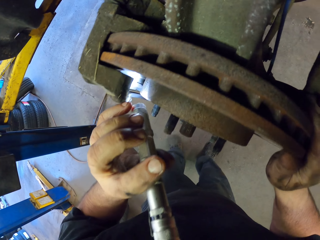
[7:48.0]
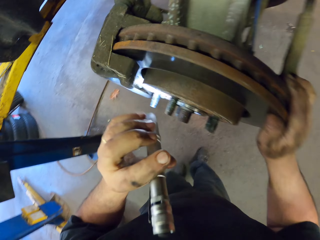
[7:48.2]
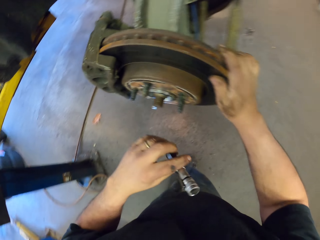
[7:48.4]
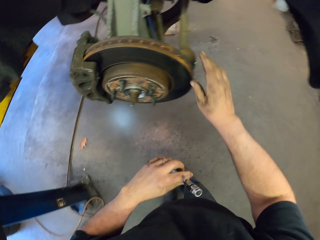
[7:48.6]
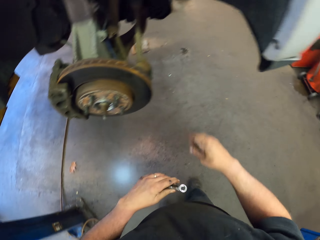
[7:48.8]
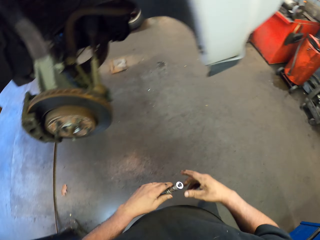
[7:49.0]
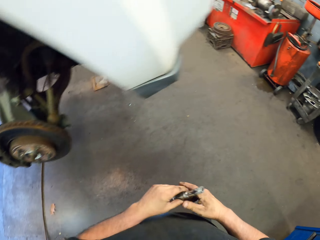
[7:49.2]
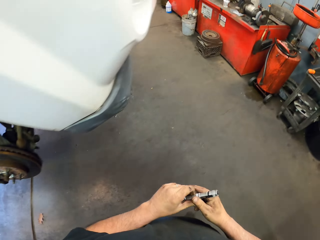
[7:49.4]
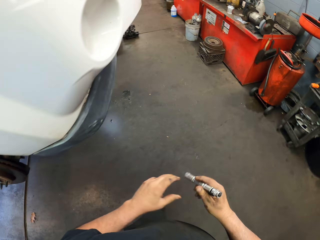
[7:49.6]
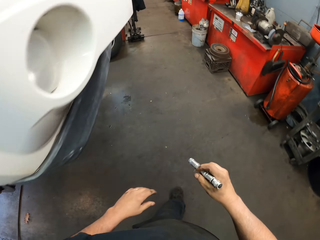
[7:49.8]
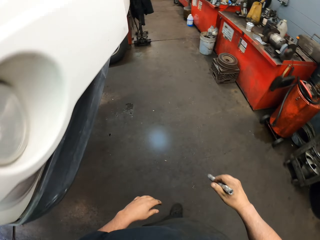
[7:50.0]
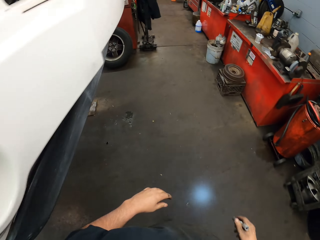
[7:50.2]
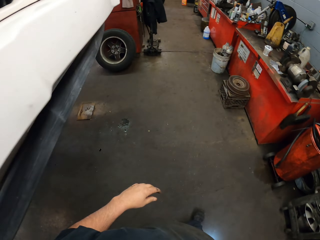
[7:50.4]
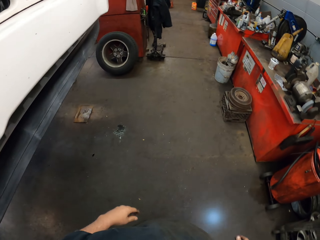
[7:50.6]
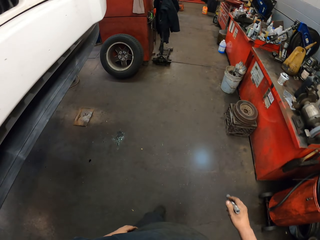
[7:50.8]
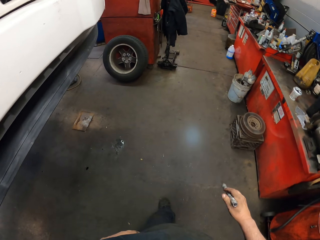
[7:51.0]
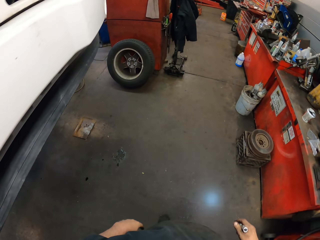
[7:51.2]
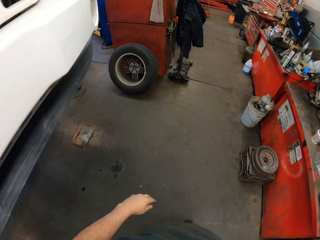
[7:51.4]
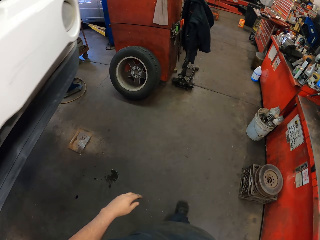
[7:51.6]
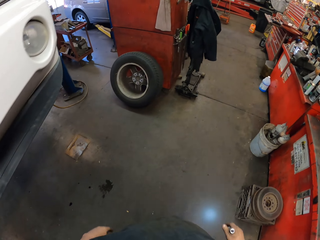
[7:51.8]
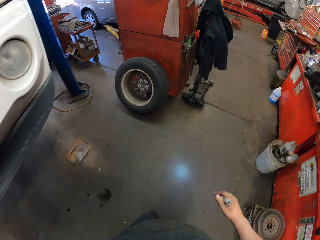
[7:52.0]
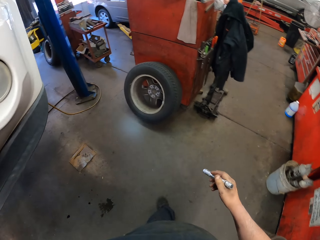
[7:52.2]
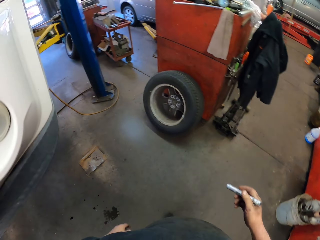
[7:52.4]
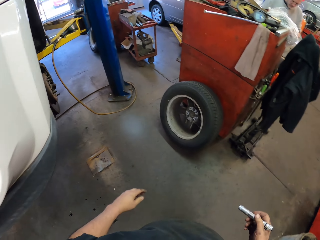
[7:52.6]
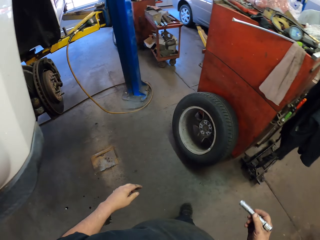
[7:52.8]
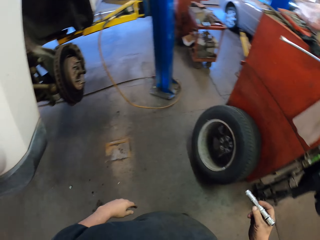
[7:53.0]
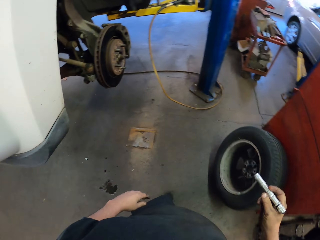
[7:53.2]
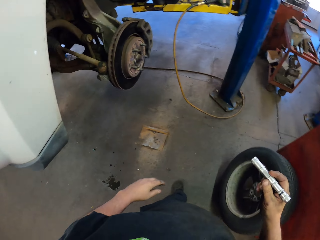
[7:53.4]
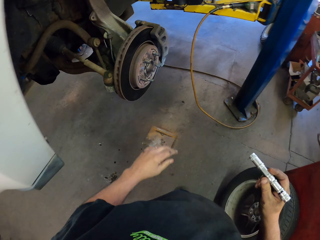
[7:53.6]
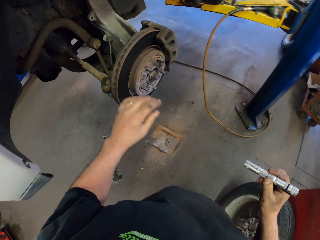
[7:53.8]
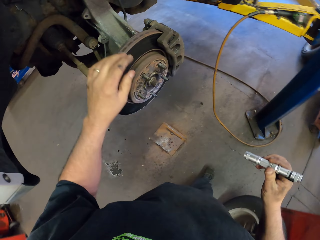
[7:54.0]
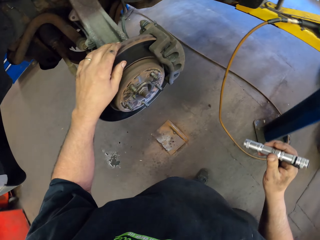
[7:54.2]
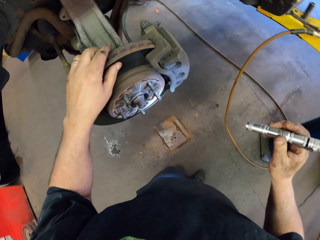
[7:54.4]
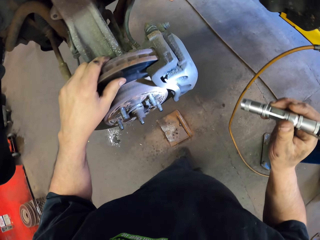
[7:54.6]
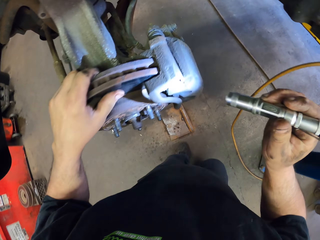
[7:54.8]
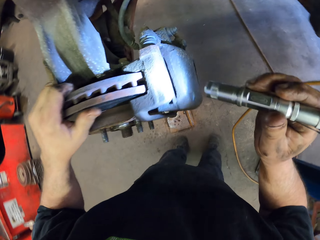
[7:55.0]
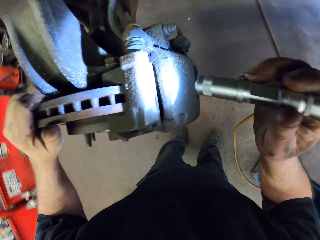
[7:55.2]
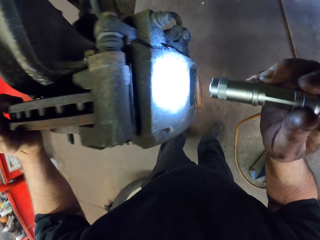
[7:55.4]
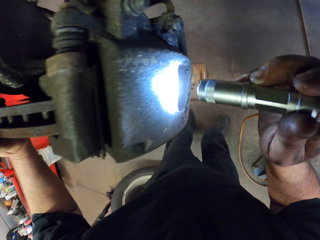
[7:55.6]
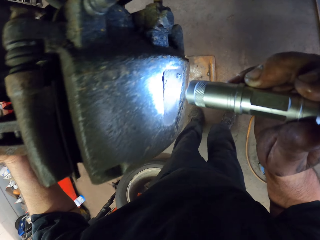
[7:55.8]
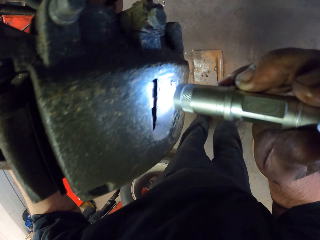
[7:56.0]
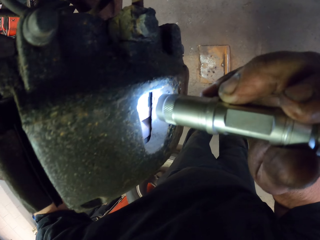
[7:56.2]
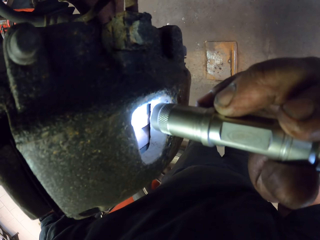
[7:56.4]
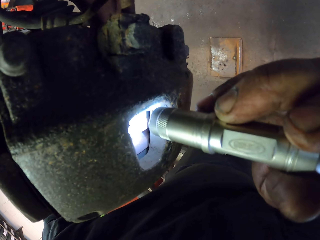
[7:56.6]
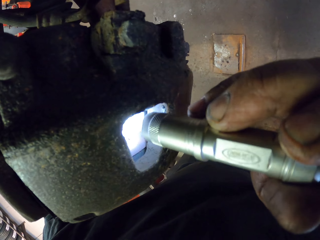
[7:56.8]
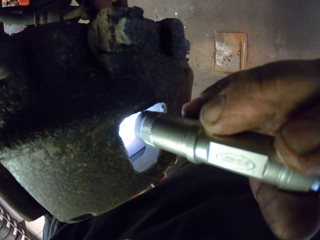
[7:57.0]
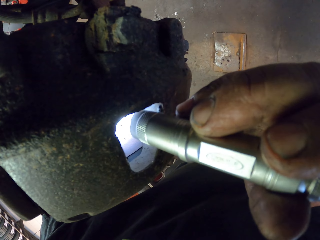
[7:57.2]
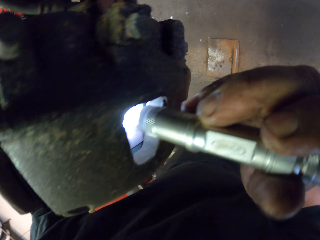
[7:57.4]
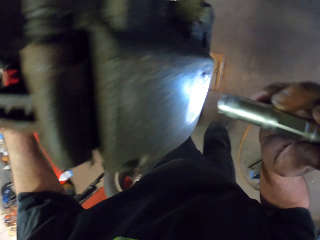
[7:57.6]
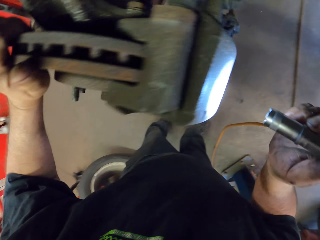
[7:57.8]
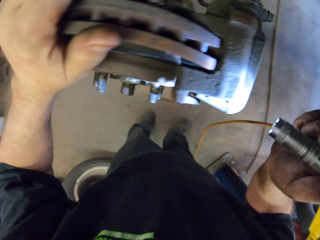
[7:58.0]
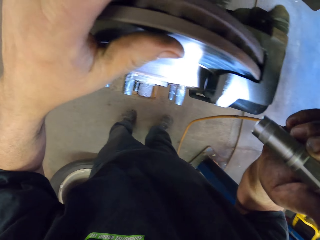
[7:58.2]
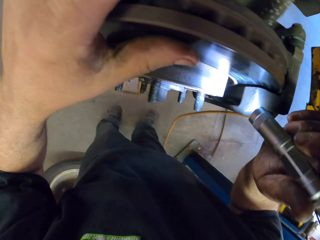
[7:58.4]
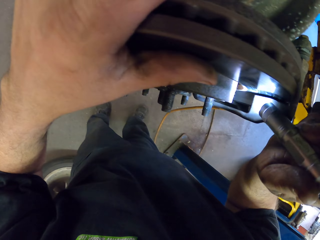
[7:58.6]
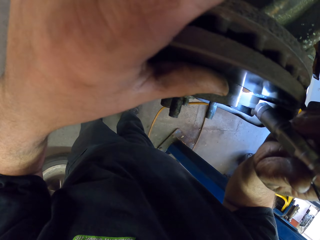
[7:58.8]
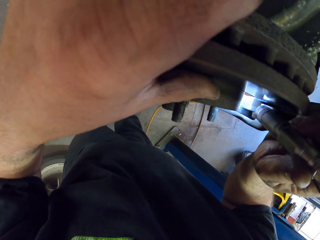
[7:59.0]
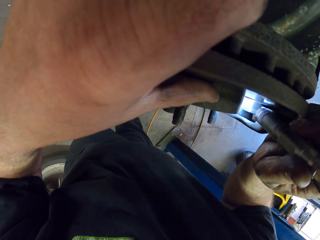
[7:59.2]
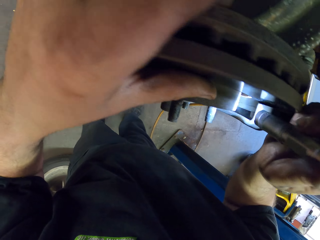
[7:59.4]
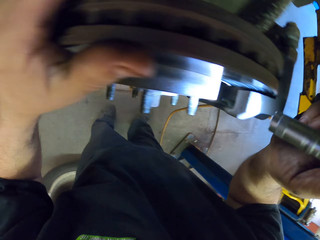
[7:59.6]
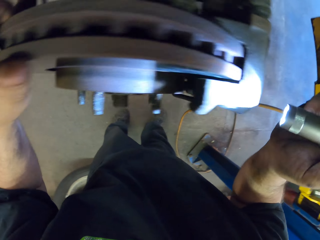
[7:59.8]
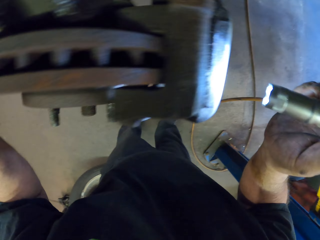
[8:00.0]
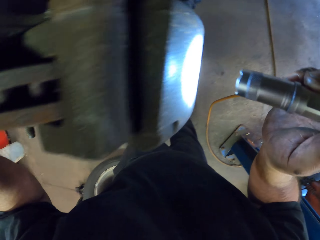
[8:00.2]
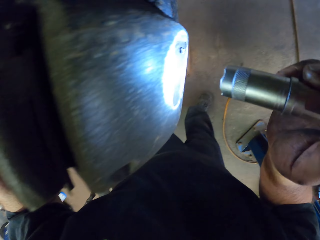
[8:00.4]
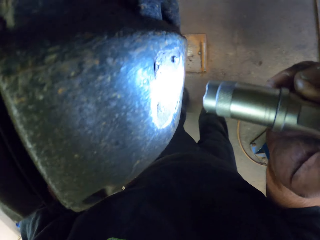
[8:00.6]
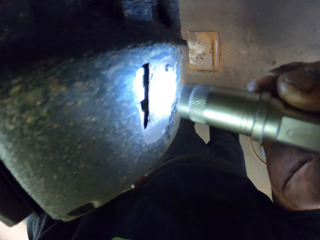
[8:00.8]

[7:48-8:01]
The camera wearer walks towards the other car wheel. They light the wheel hub with the torch.

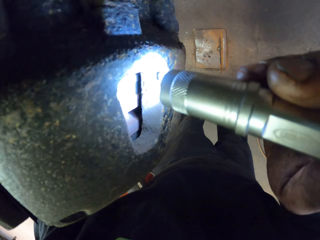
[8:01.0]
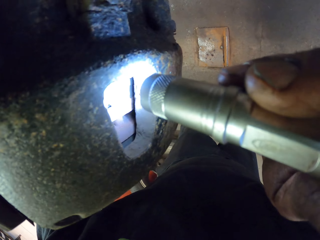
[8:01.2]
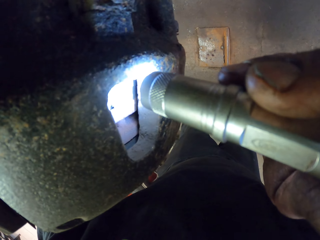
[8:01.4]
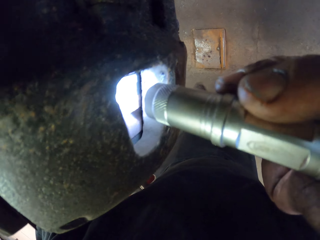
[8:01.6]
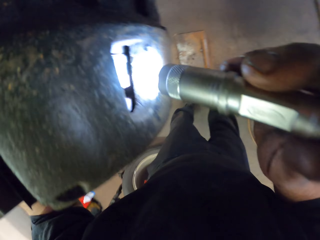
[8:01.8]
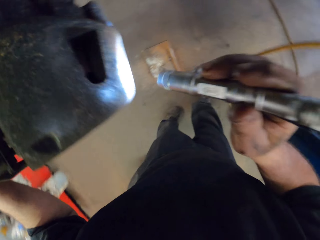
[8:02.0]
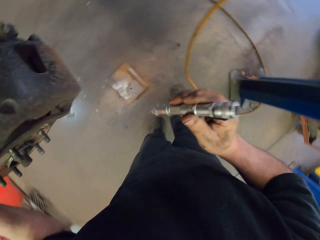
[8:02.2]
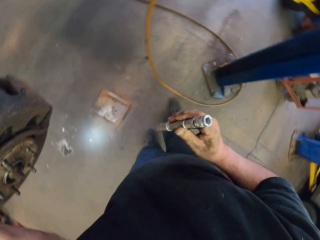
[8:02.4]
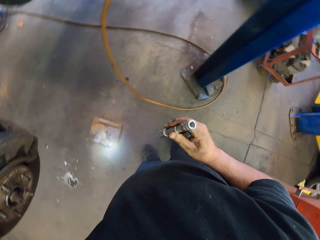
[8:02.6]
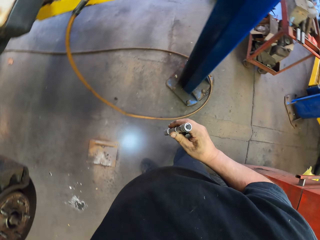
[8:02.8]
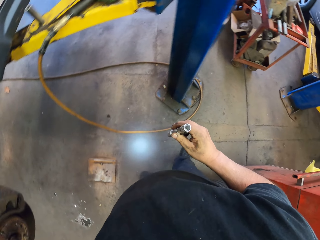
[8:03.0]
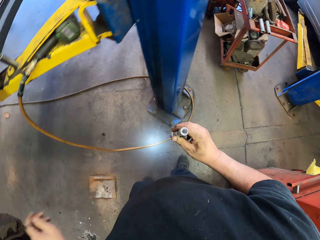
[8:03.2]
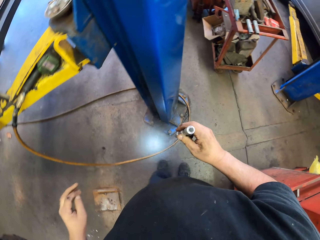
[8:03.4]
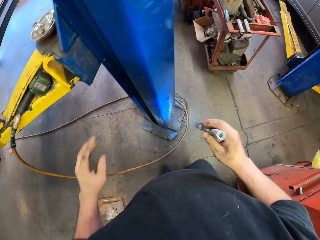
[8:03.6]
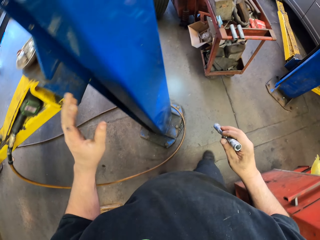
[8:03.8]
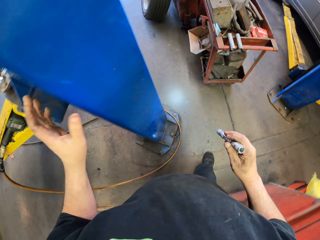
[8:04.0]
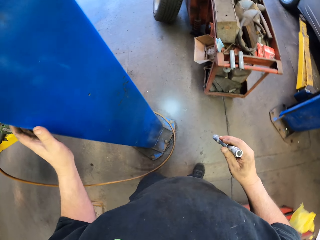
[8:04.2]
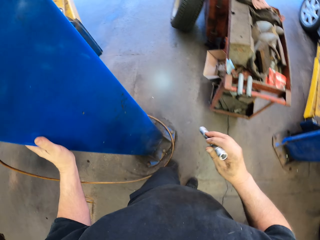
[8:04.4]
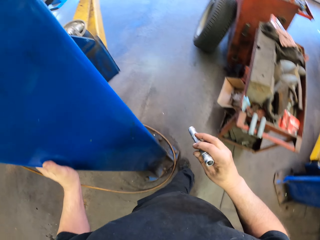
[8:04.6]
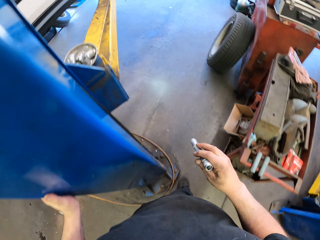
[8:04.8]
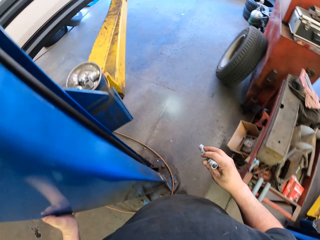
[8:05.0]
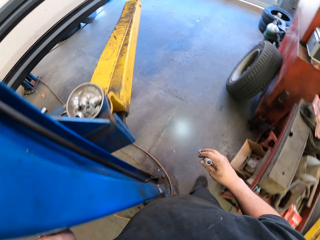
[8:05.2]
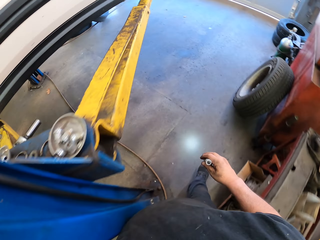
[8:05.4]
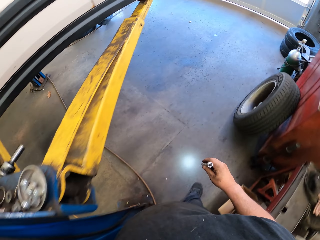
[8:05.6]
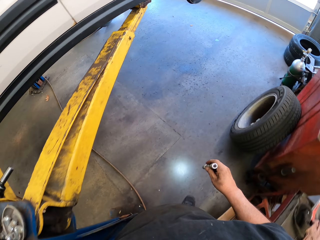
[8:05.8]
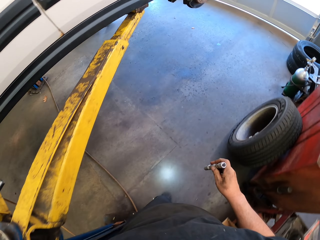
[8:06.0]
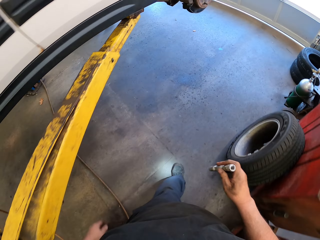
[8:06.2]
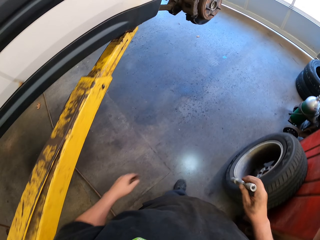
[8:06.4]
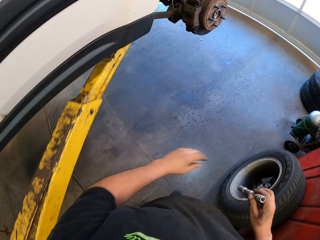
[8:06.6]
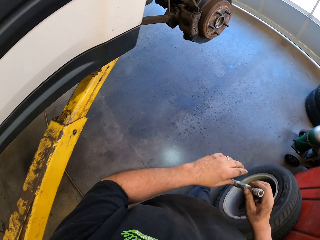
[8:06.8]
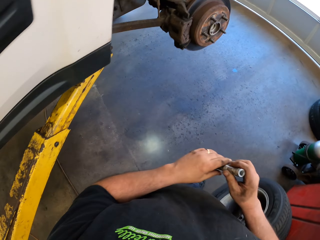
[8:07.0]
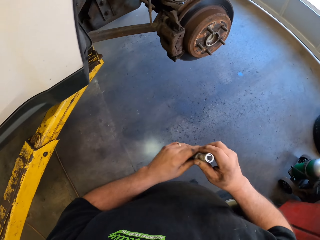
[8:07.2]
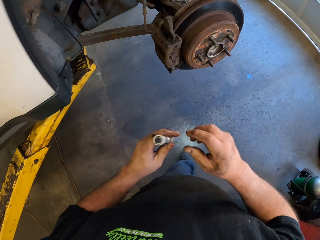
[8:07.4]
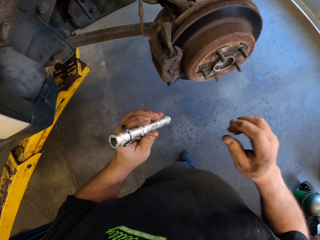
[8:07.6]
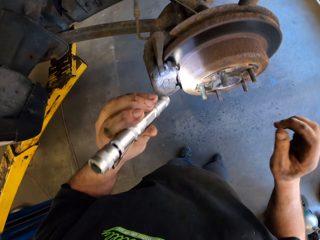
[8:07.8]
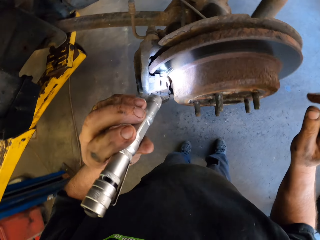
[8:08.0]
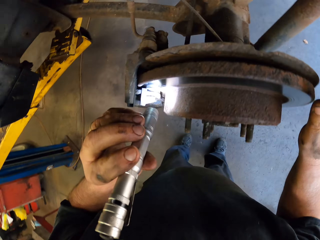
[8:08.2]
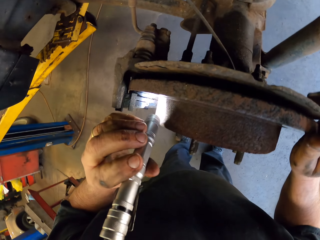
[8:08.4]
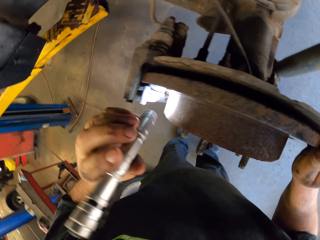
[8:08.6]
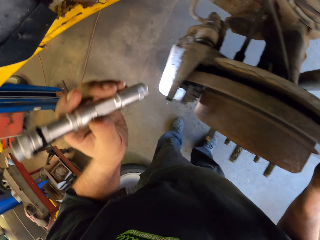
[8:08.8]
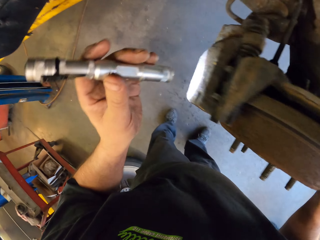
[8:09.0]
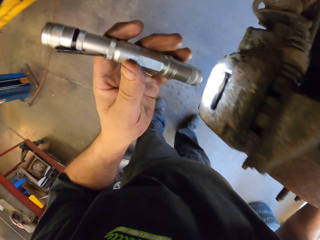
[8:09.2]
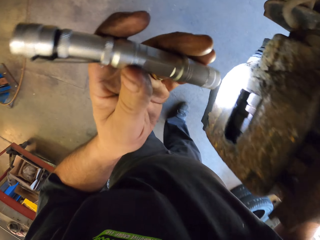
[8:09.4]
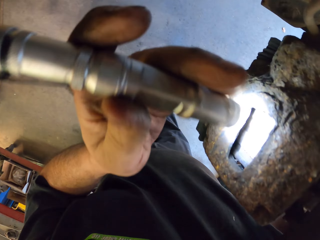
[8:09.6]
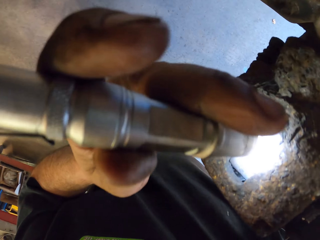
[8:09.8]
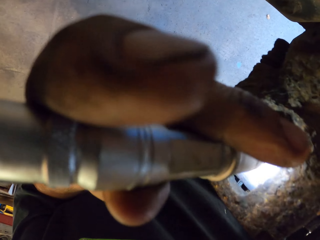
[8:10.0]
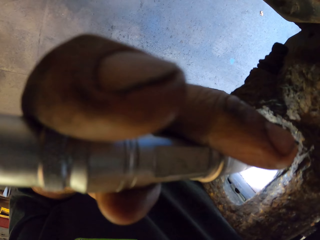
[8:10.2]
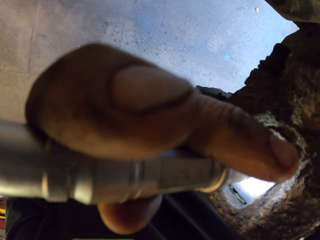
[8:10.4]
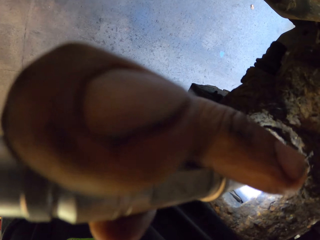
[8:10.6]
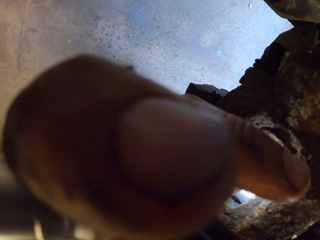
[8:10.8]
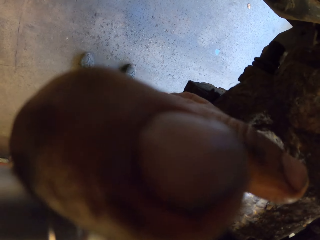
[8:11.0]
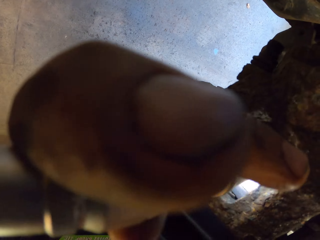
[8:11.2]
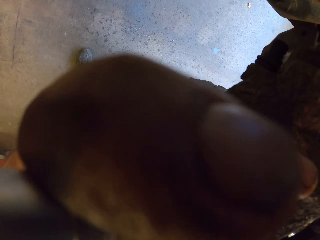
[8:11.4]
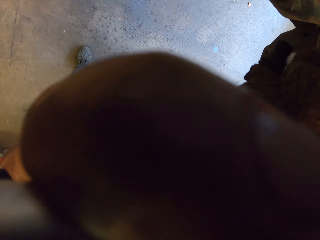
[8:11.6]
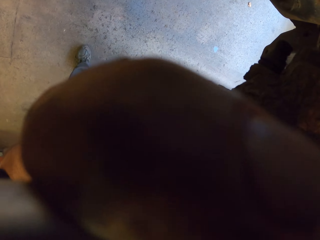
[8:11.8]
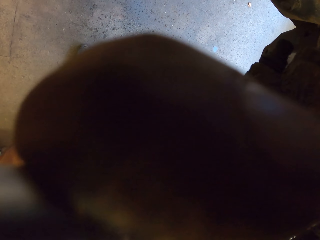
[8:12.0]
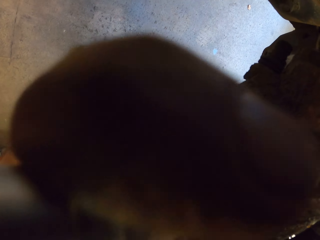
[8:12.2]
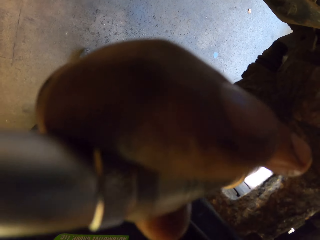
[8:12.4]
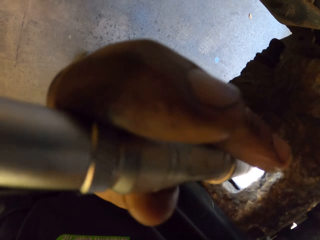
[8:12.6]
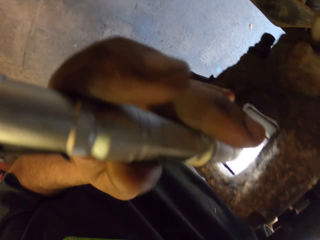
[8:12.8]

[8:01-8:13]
The camera wearer walks towards the other car wheel. They light the wheel hub with the torch.
